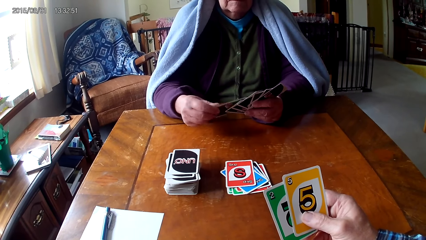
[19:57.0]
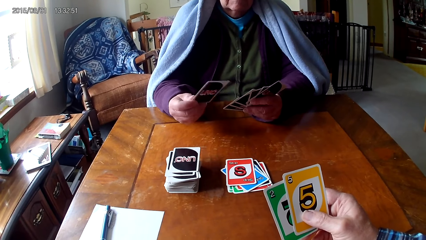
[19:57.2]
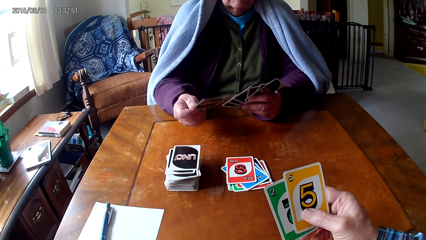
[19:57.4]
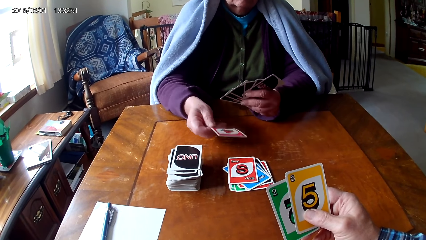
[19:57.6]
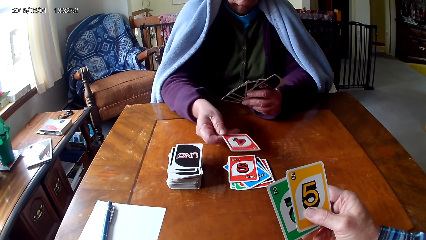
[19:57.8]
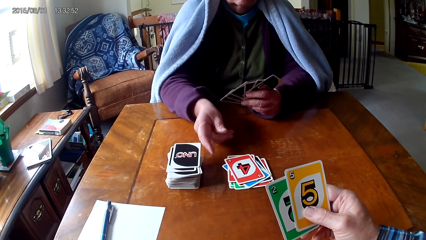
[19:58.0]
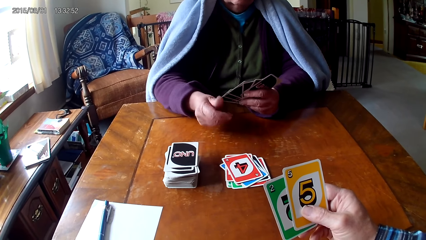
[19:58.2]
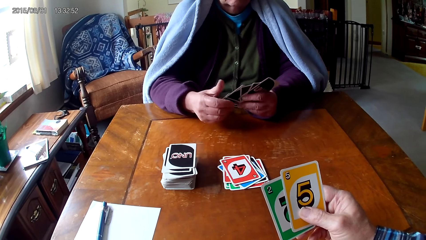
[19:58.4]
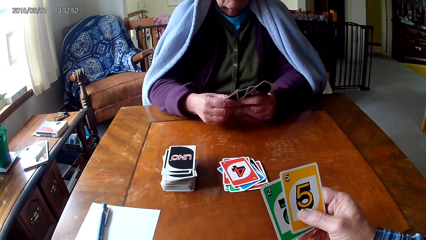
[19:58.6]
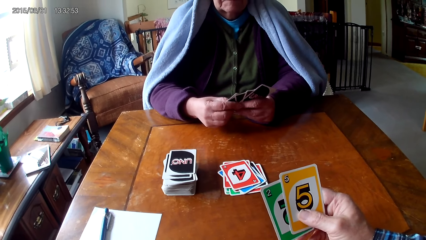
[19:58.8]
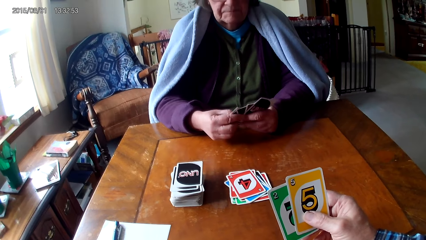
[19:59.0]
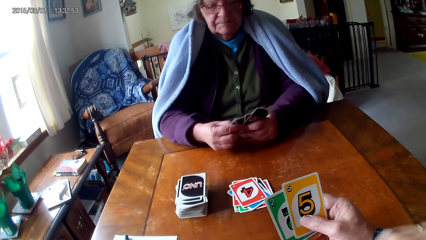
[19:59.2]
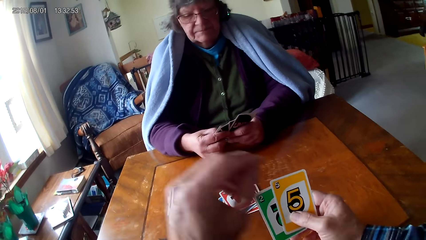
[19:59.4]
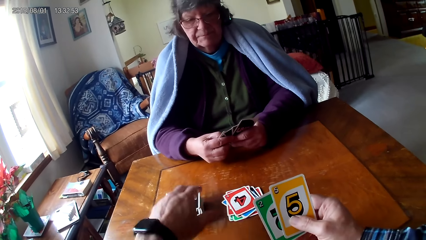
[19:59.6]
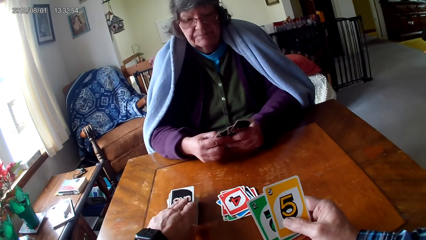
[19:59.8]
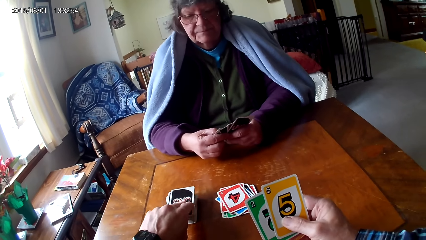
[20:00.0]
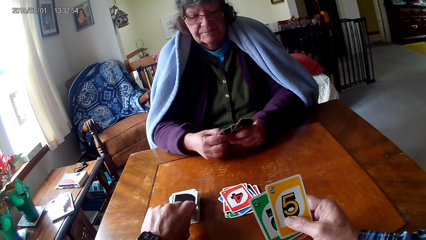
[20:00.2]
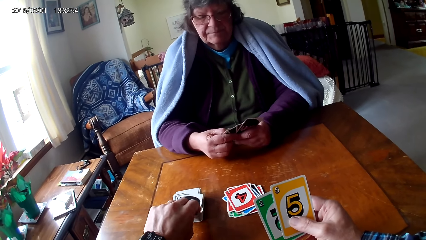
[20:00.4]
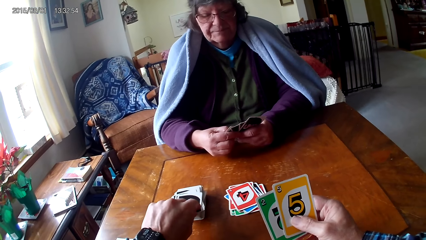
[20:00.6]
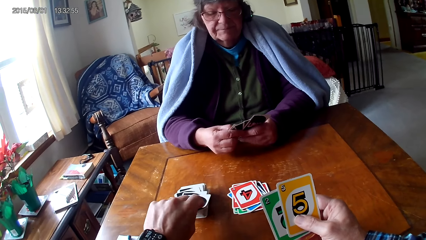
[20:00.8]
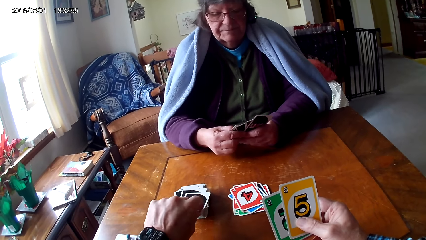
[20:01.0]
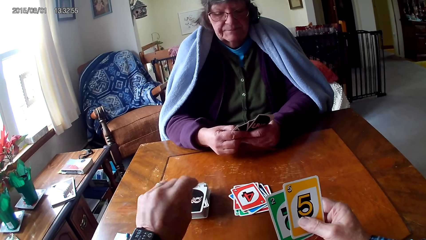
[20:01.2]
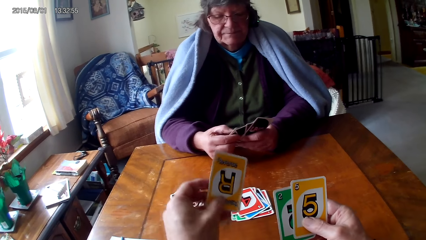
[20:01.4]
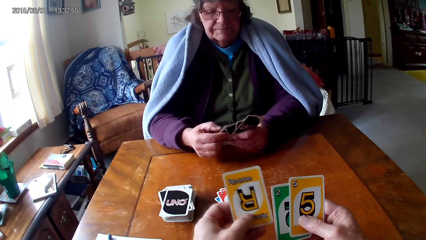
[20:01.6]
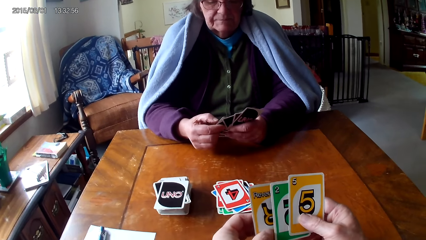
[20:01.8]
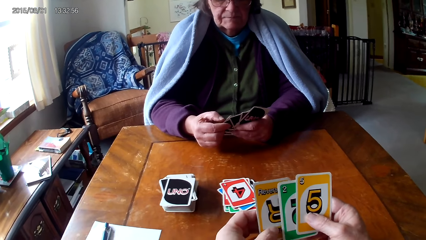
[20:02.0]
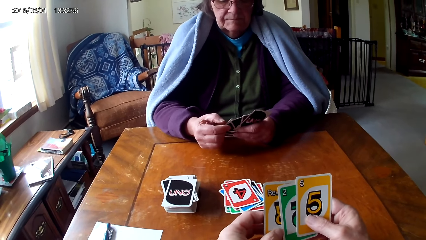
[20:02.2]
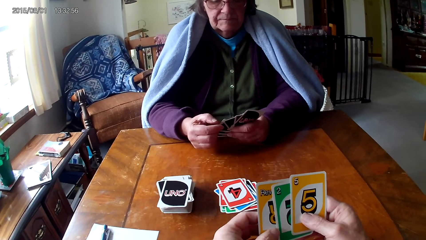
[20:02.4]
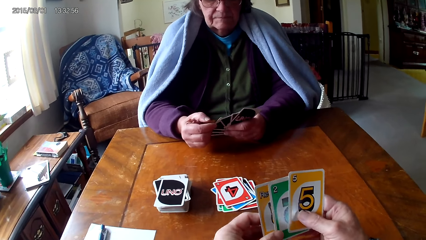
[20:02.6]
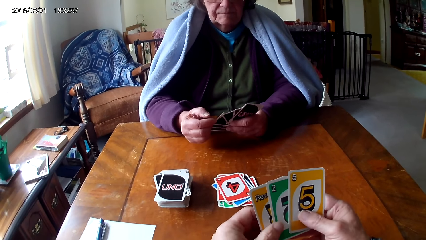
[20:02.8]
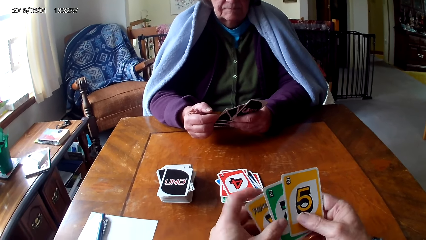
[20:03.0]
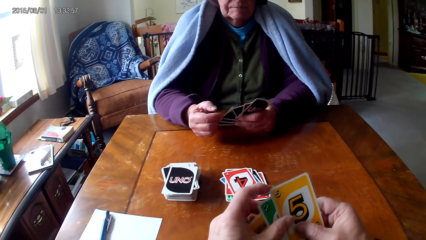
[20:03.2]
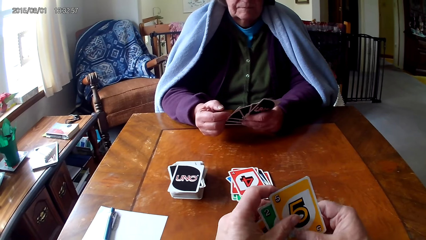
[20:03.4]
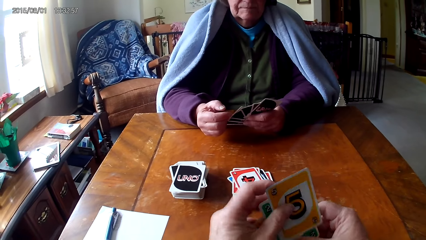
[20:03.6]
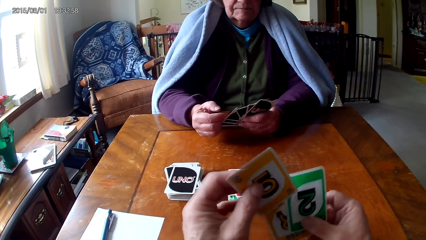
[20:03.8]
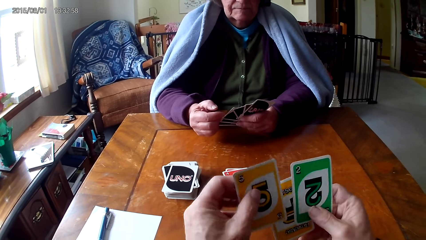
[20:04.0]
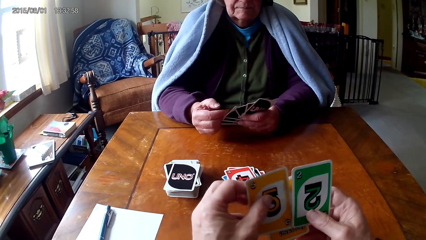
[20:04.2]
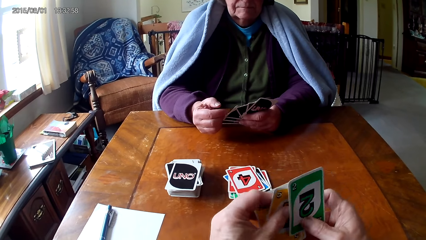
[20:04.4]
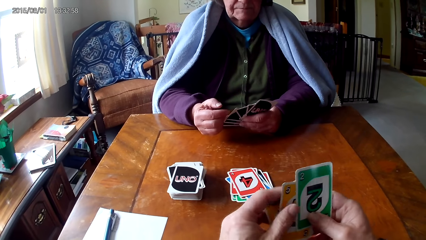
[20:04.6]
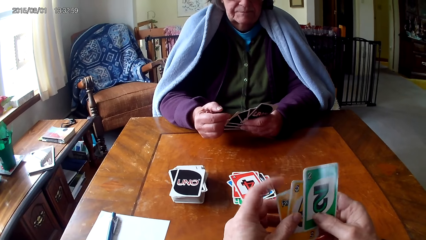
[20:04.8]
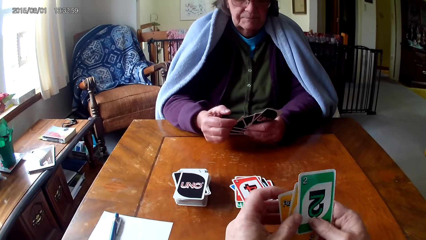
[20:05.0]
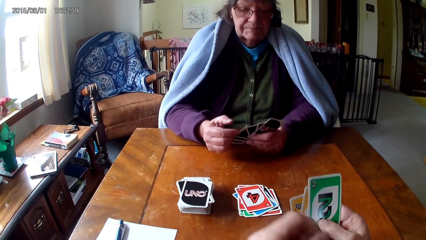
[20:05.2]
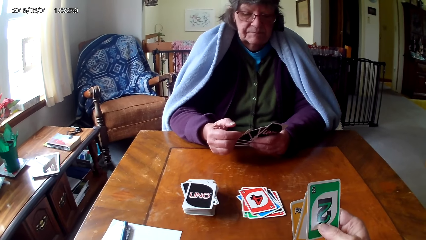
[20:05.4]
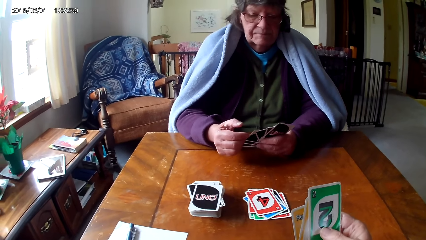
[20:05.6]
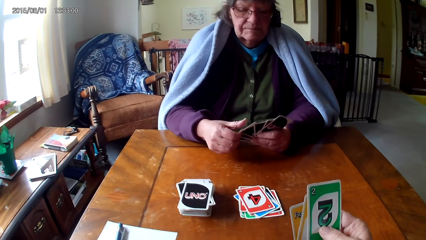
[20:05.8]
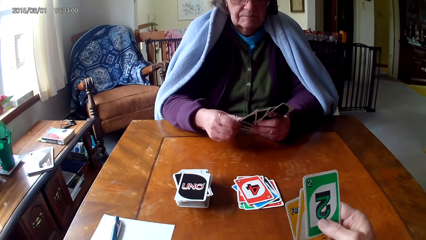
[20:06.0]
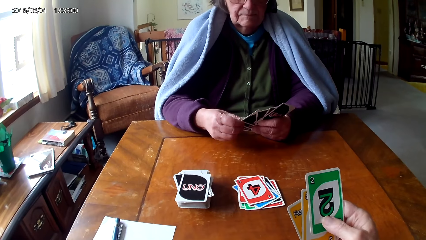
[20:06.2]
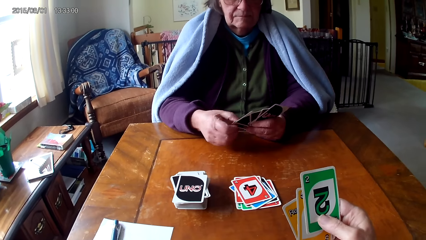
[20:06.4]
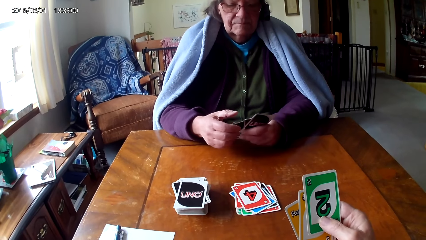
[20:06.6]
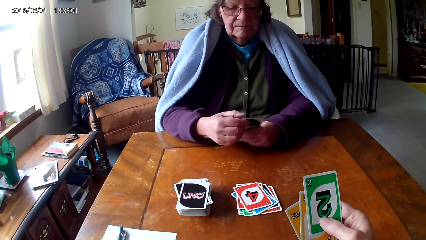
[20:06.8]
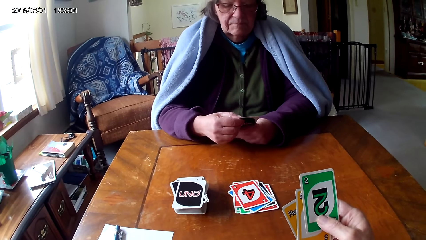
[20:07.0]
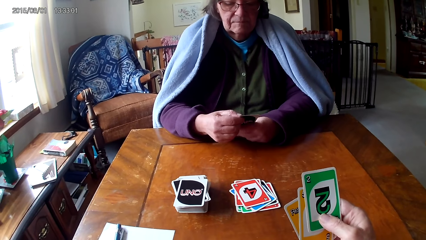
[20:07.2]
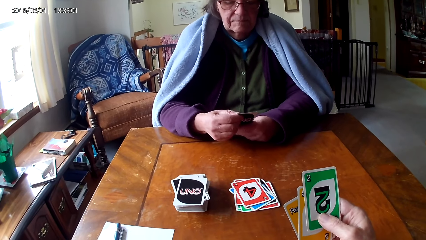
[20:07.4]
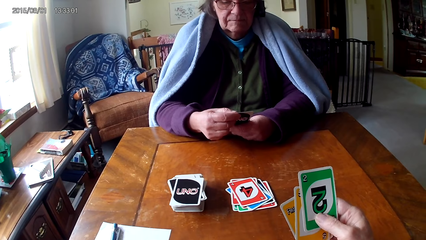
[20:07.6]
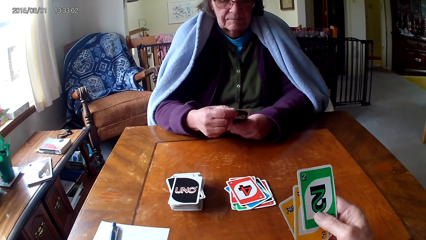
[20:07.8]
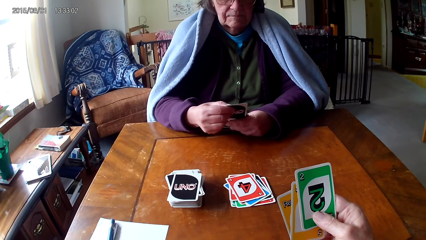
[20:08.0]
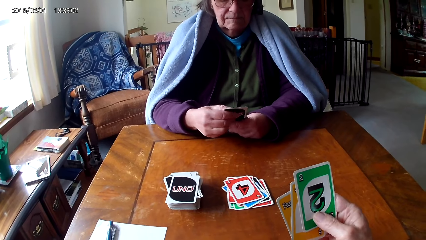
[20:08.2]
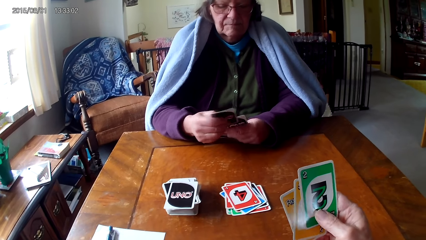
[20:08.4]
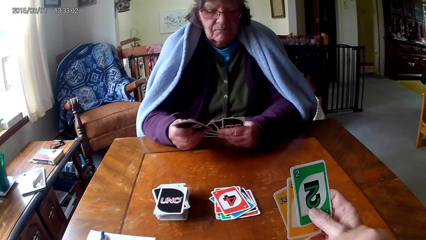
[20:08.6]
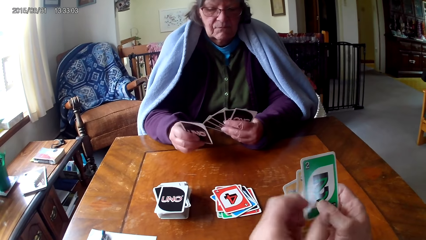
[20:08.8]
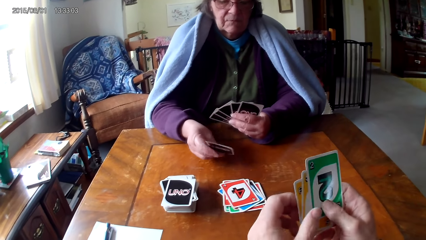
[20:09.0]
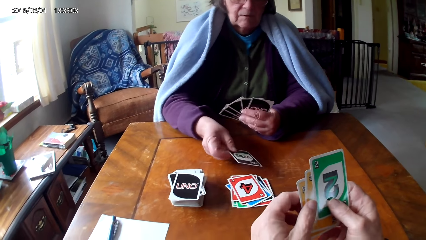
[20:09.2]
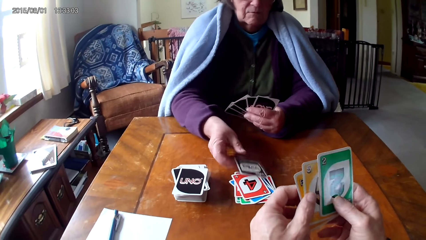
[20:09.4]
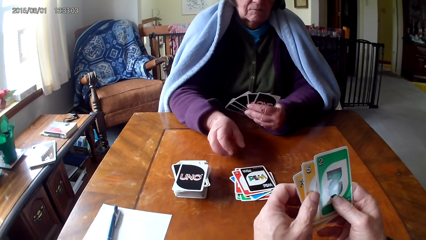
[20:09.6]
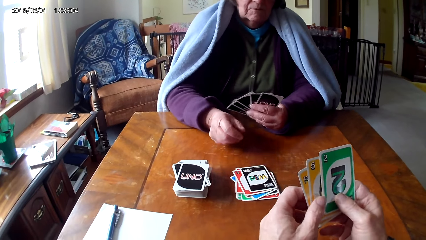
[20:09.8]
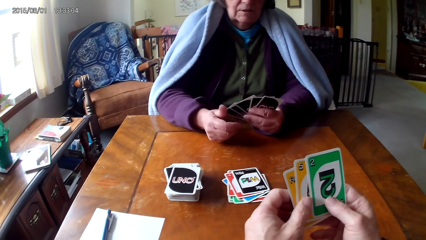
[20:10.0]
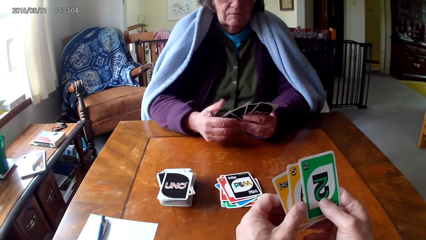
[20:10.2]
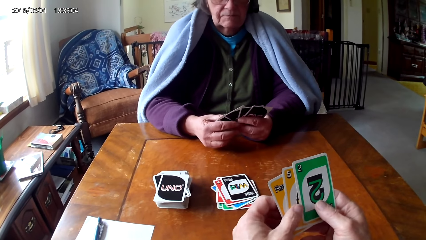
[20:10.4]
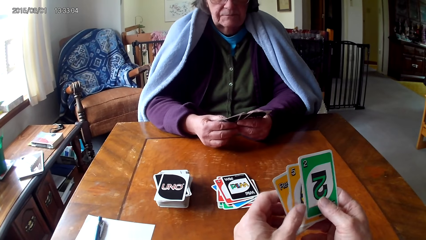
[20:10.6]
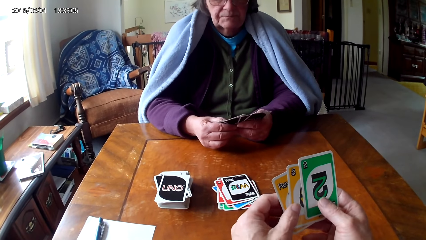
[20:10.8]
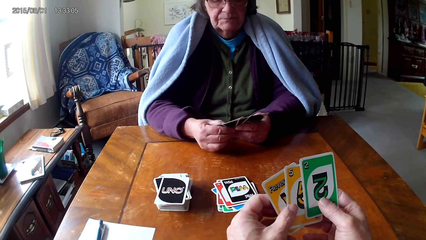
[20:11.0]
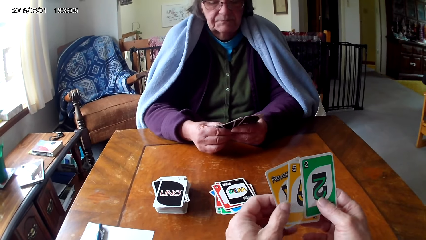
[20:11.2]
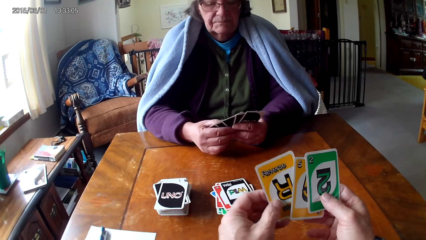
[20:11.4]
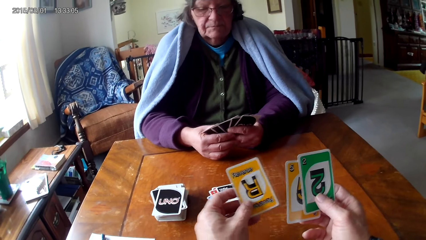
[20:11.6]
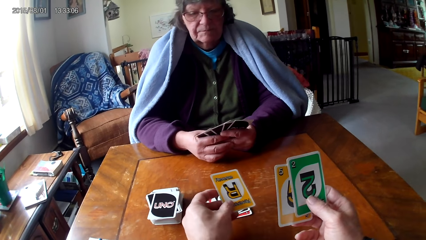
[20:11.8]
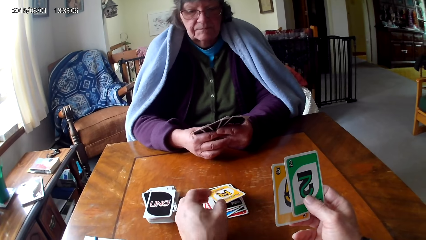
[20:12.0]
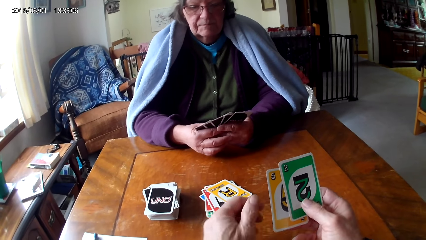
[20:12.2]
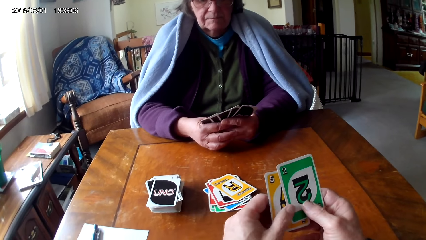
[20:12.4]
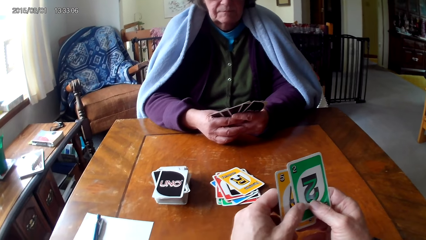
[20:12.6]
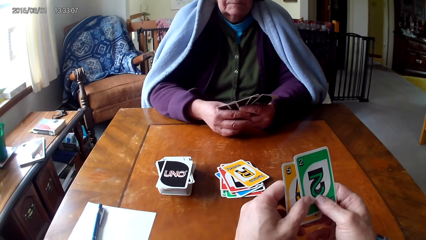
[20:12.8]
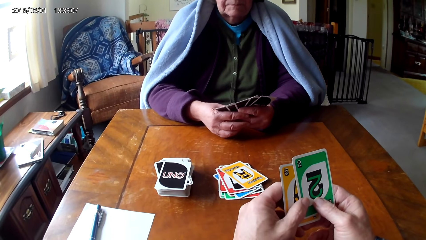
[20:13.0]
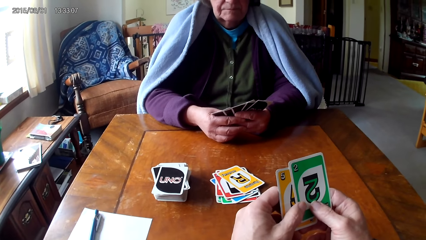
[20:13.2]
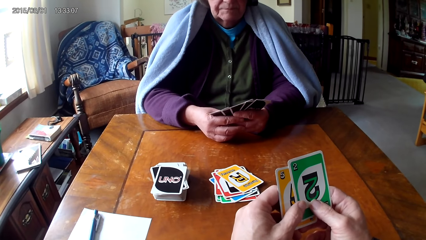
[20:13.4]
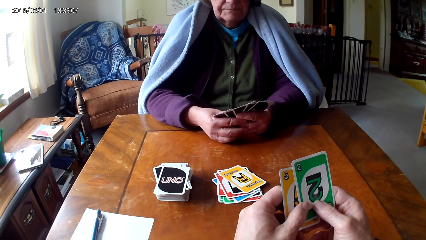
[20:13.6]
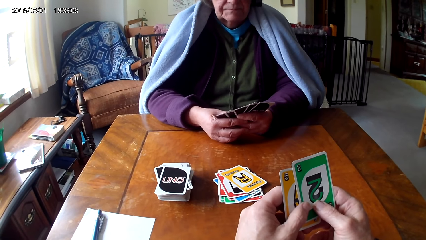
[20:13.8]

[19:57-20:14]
A woman picks a card on the other hand and puts down a card. The camera wearer picks a card on a table. They pick a card on the other hand, reshuffle the cards and put a card between other cards. The woman picks a card on the other hand and puts down a card. The camera wearer puts down a card.
